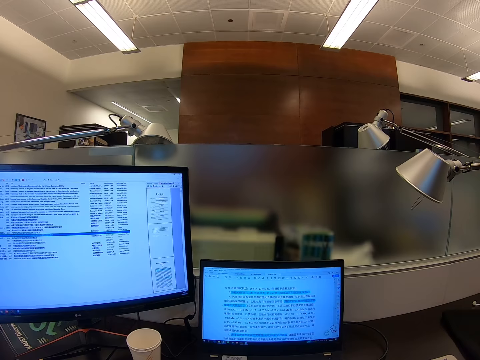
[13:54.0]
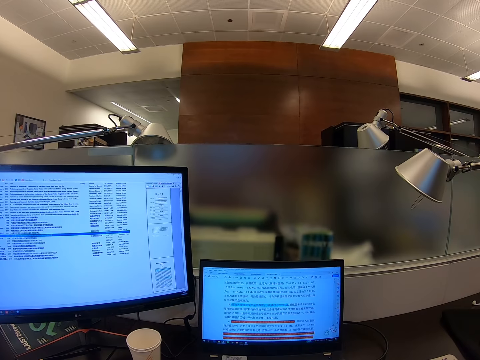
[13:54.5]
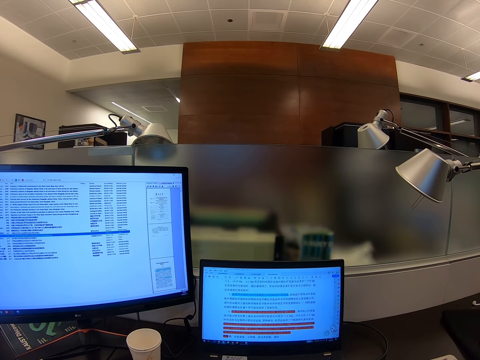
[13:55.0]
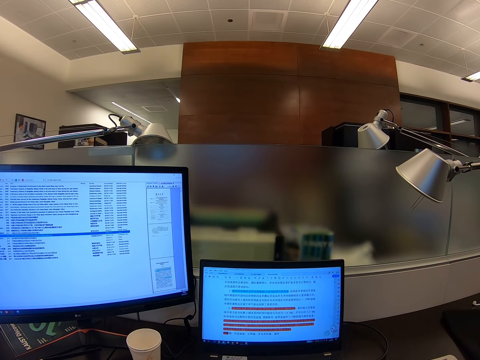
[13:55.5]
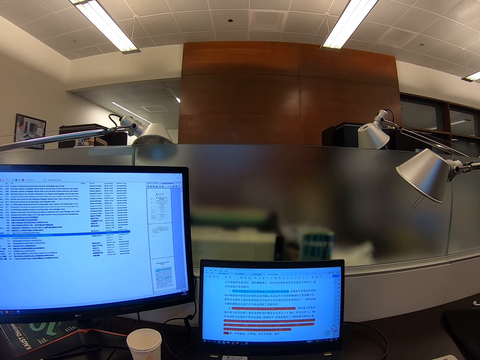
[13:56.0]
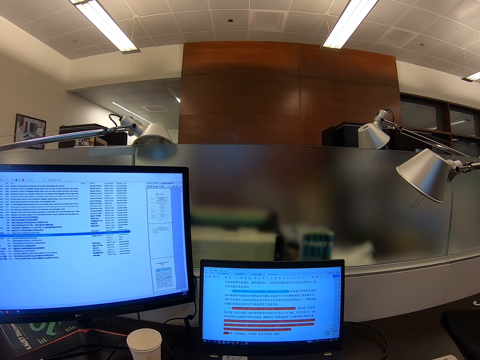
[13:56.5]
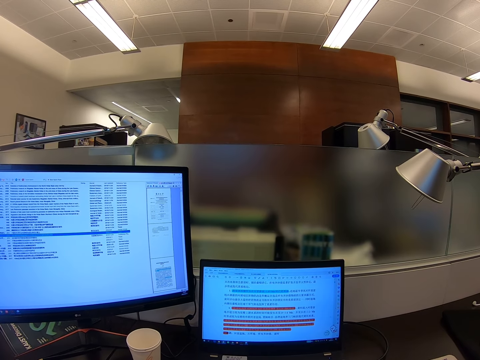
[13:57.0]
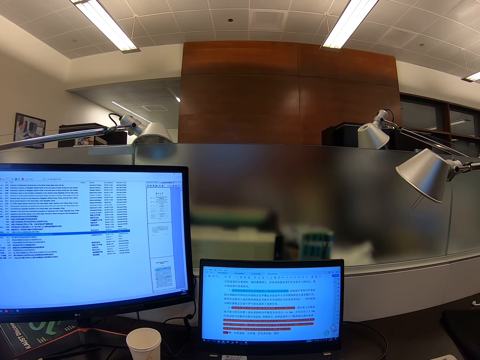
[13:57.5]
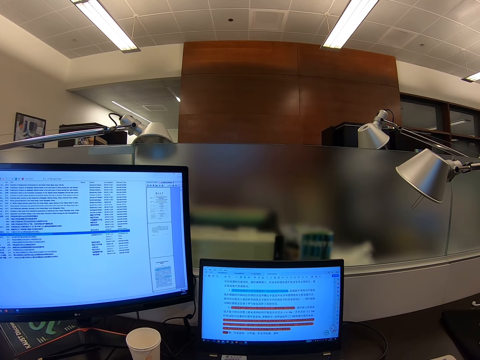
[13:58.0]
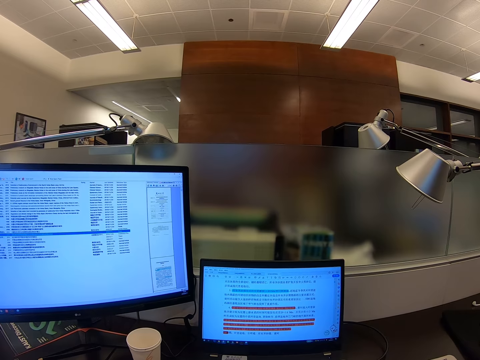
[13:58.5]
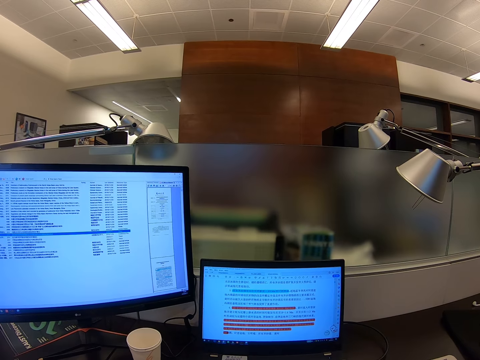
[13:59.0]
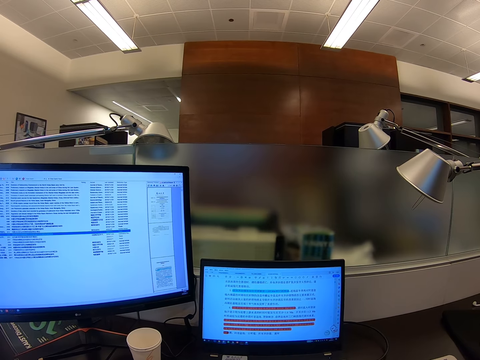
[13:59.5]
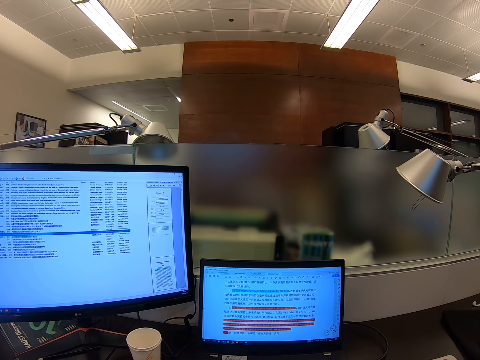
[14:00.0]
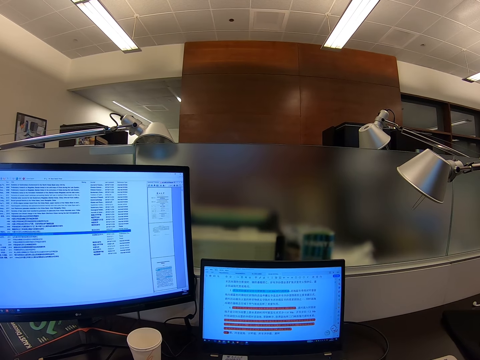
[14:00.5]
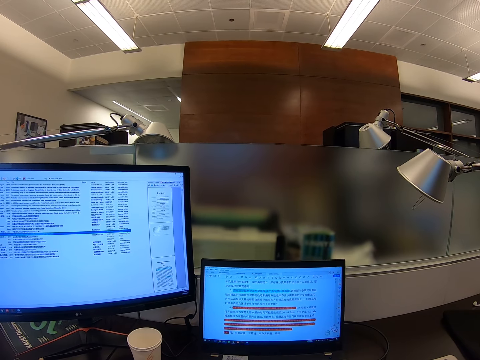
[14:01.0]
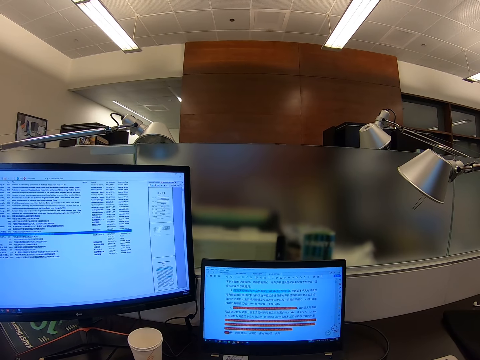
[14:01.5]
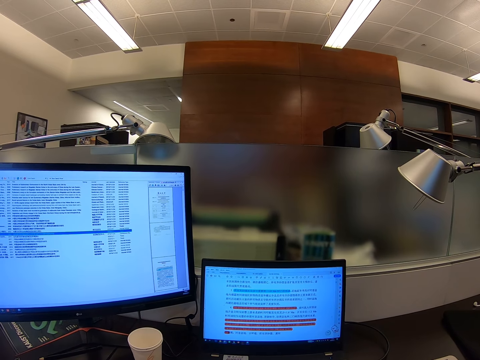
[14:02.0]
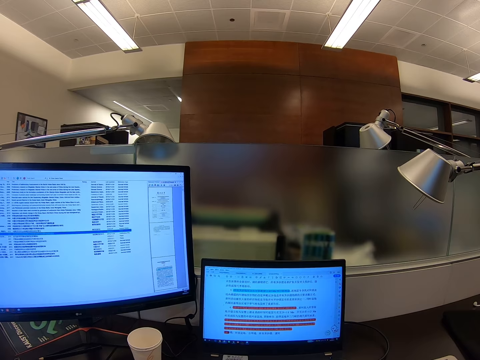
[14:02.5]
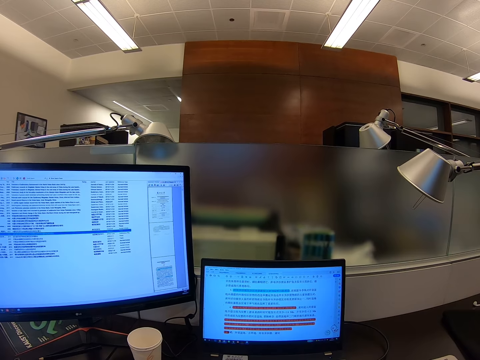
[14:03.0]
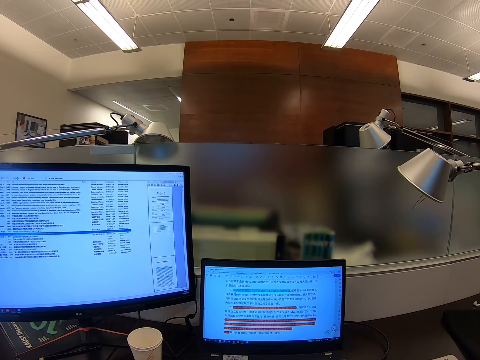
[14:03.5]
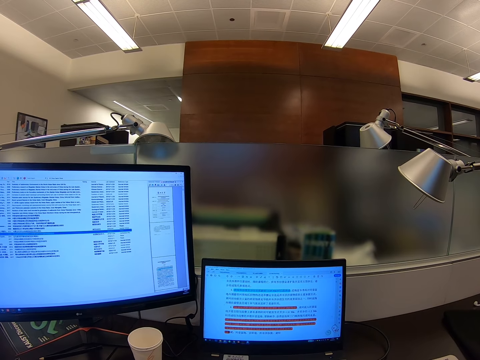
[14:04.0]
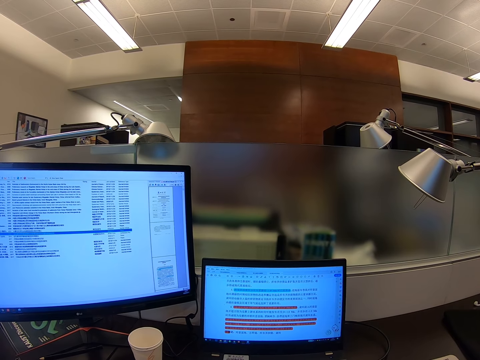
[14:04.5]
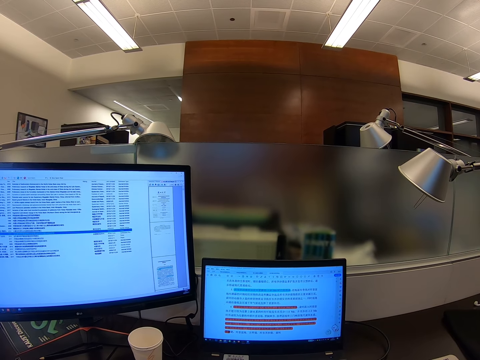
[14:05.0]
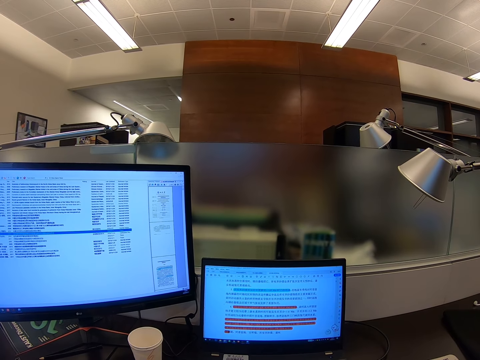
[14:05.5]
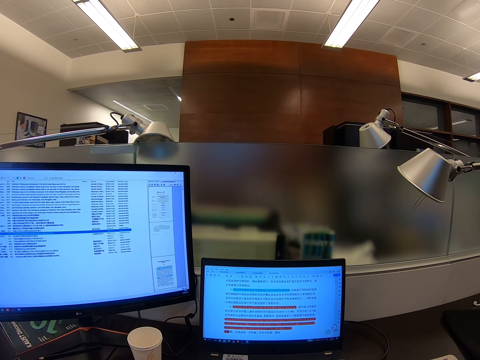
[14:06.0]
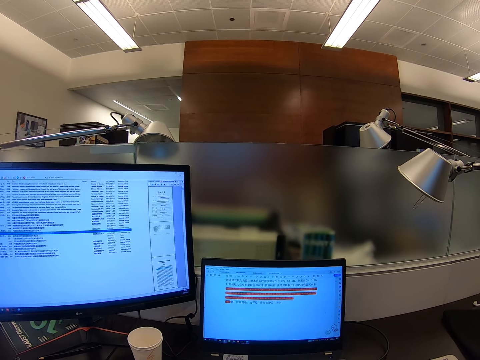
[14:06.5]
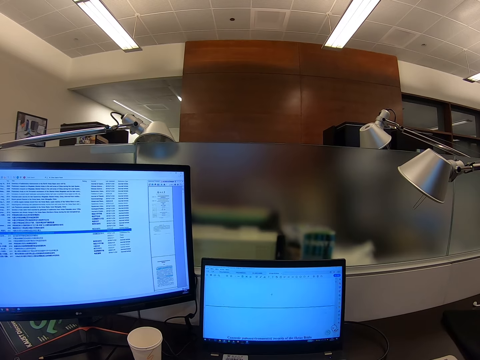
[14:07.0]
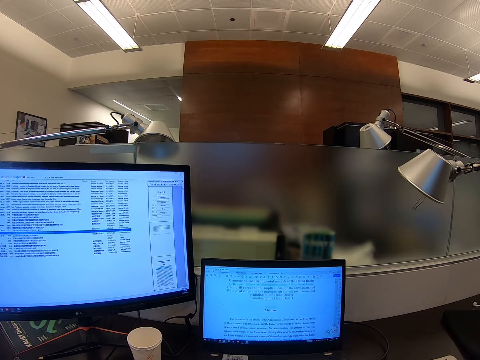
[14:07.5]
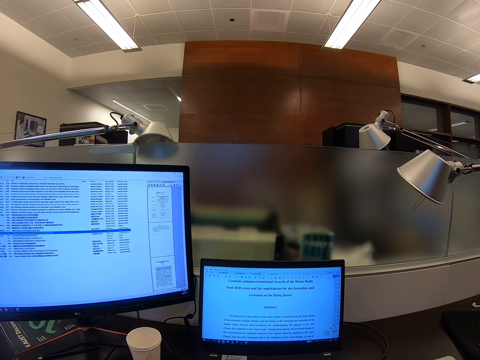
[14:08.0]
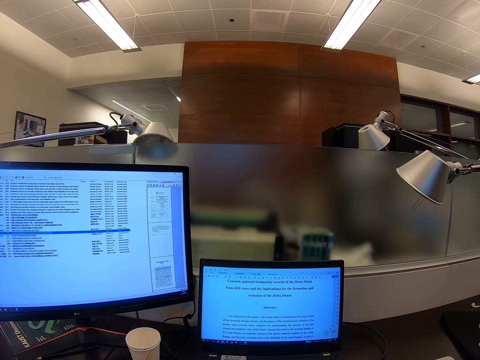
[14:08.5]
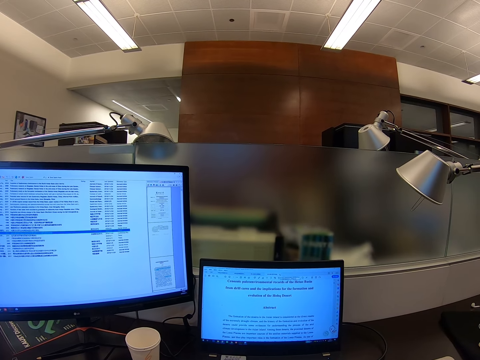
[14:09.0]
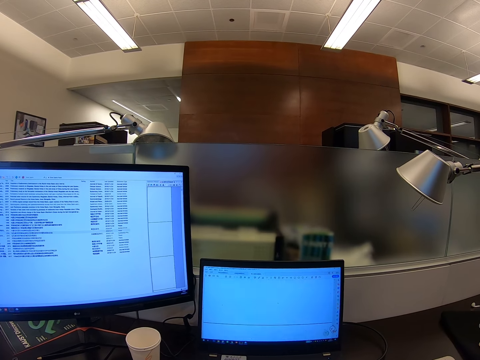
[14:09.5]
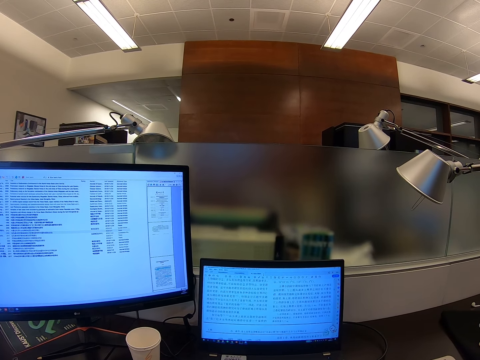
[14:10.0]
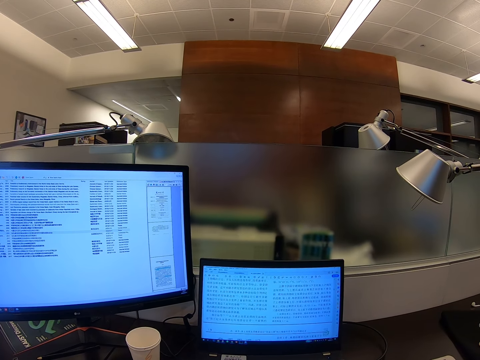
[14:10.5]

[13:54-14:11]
The camera wearer scrolls a computer. They stare at the computer. They scroll the computer.

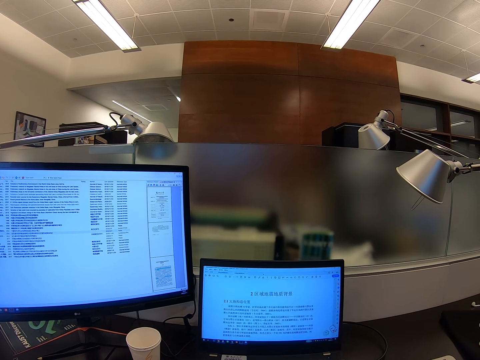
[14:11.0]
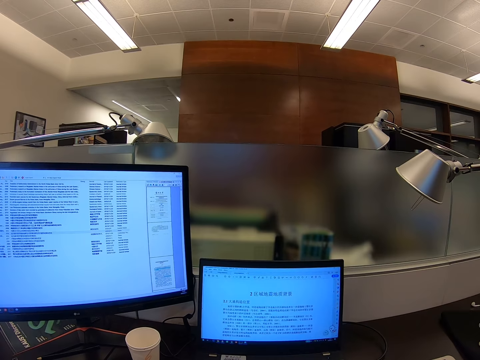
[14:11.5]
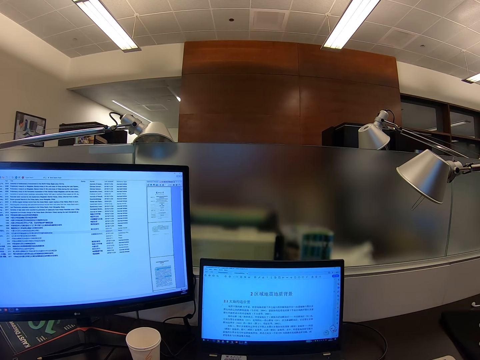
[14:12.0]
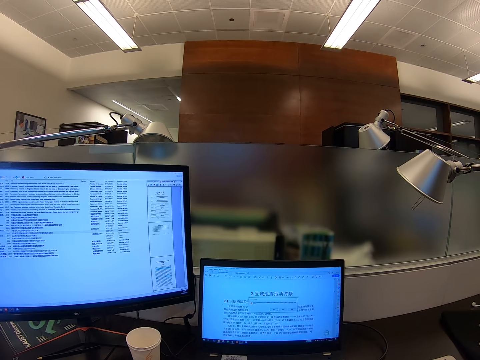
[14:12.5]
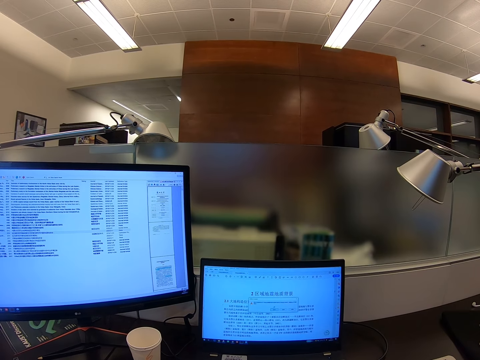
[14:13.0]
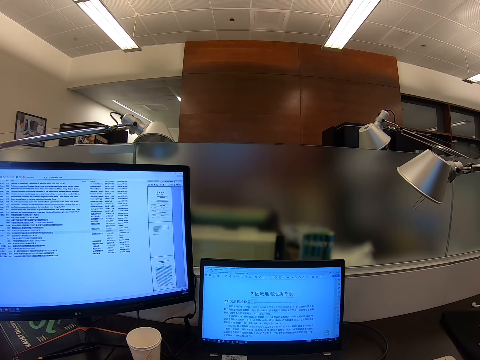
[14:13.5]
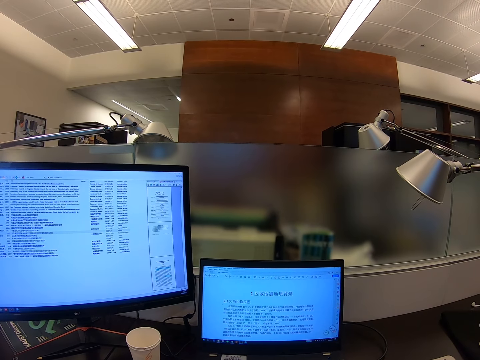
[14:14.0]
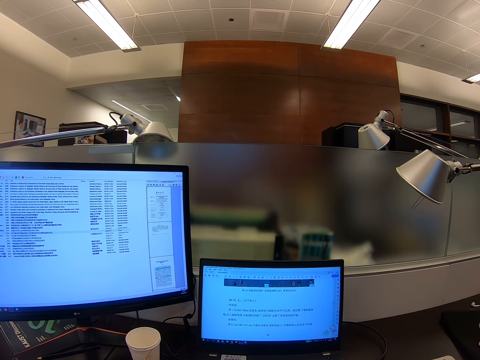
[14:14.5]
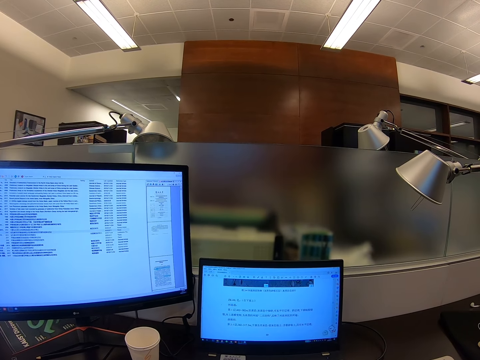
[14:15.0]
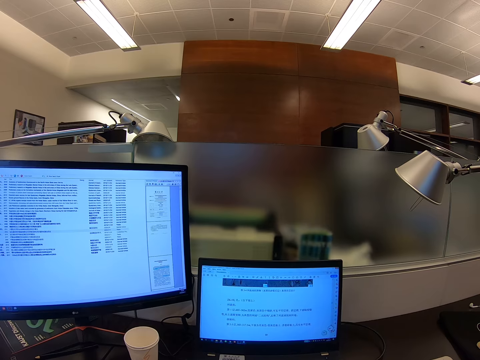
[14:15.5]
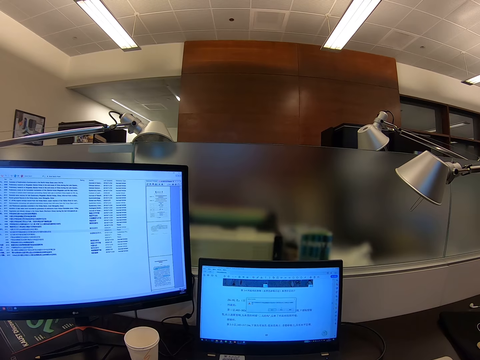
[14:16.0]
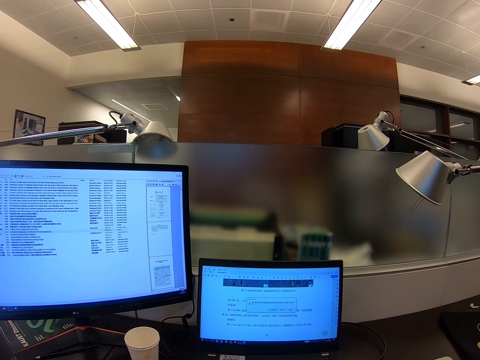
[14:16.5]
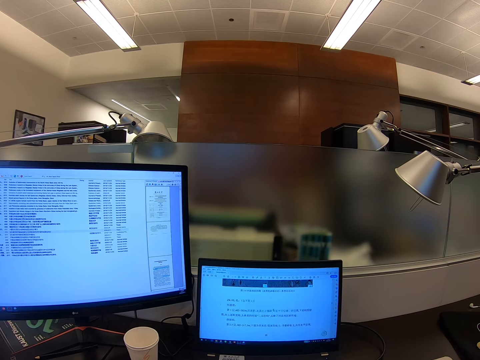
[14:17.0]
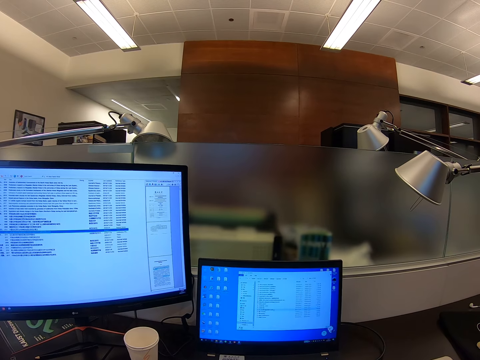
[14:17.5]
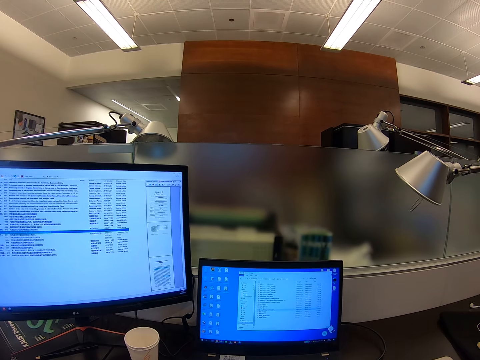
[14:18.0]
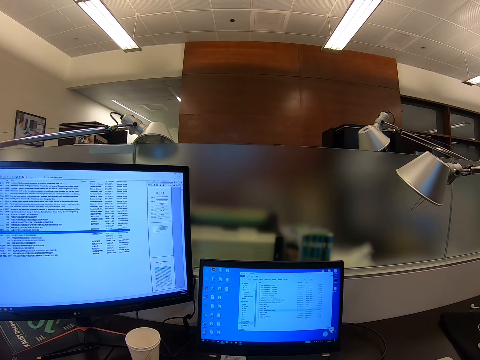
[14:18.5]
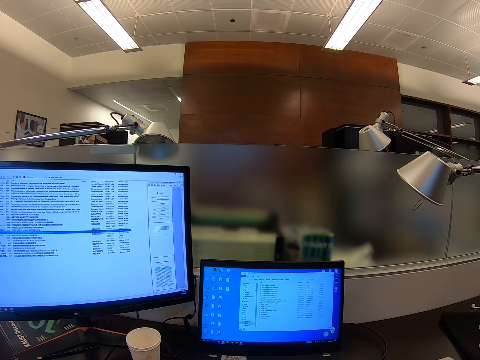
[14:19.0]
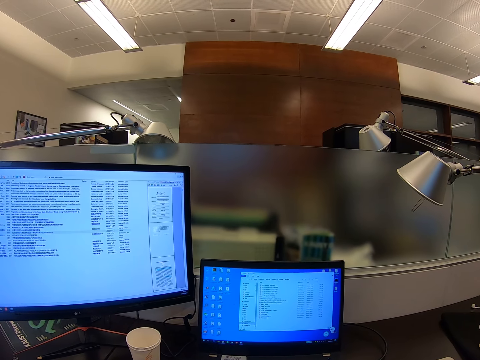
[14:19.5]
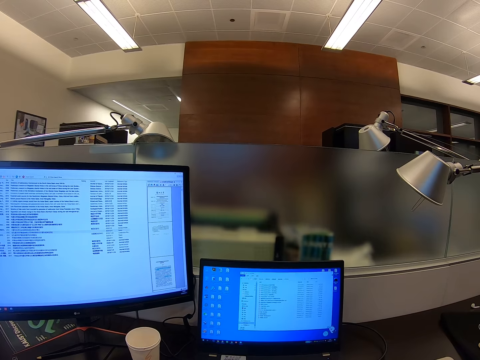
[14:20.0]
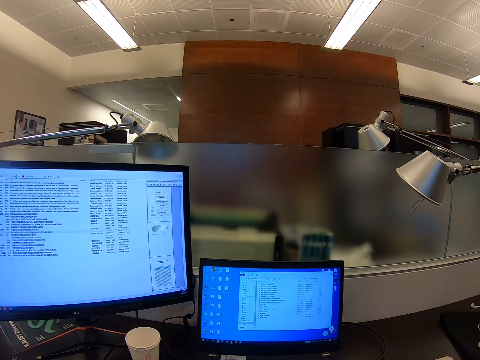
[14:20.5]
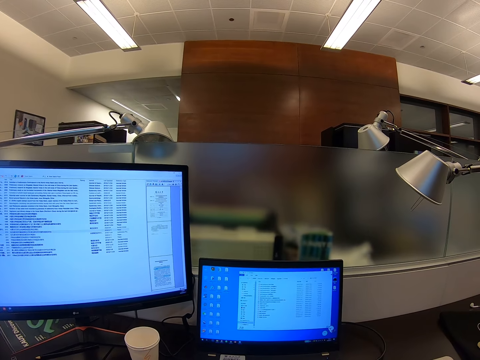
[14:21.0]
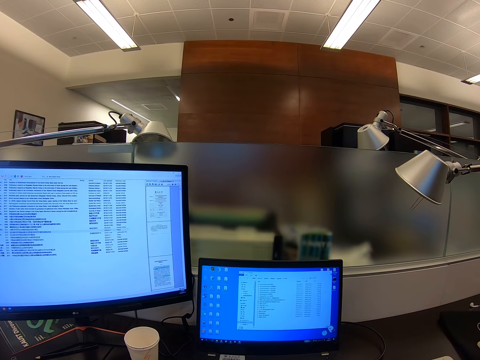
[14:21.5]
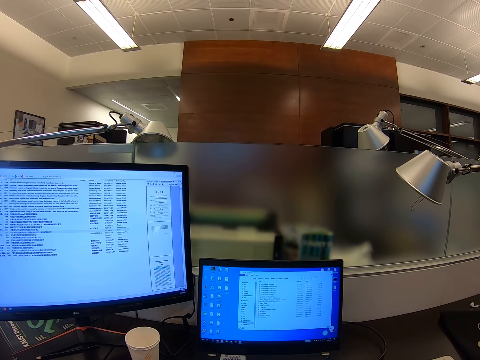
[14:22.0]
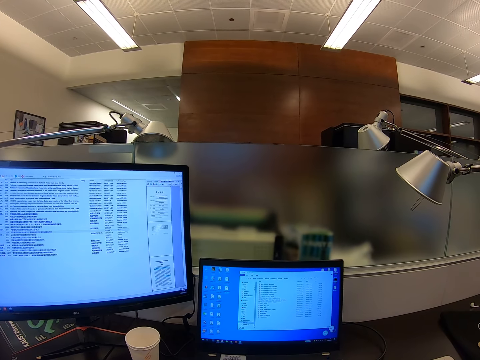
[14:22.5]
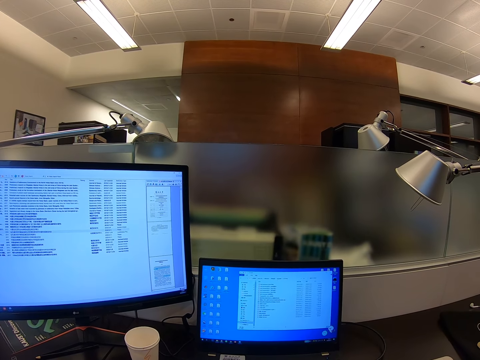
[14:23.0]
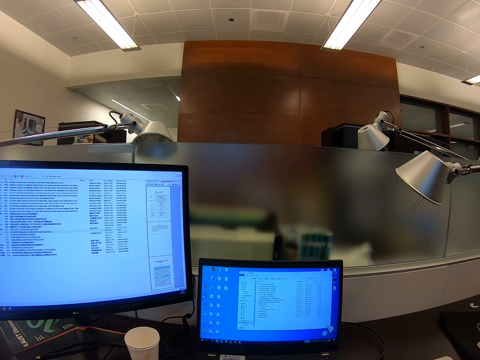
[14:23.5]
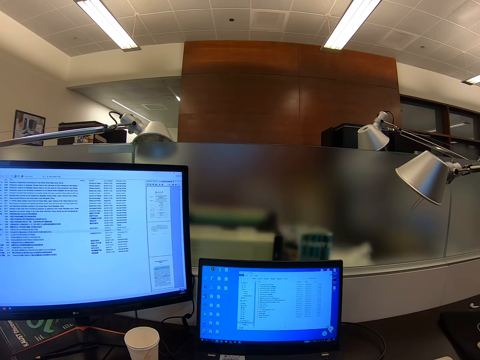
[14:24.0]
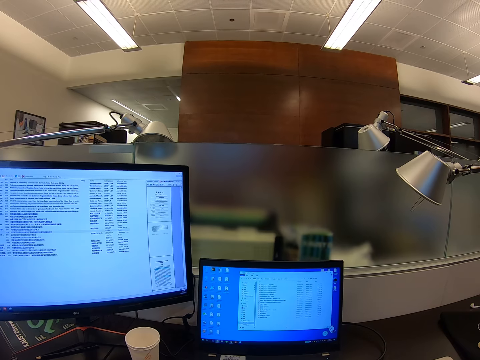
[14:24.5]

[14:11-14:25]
The camera wearer stares at a computer. They scroll the computer. They stare at the computer.
